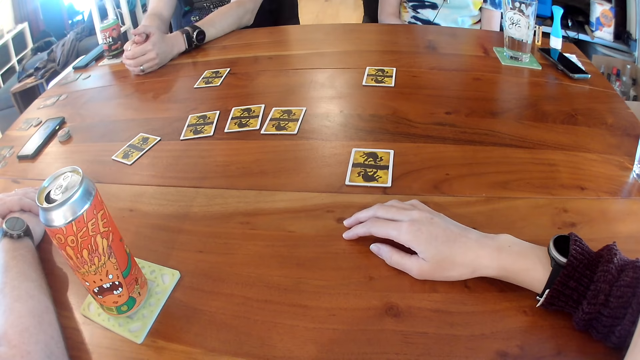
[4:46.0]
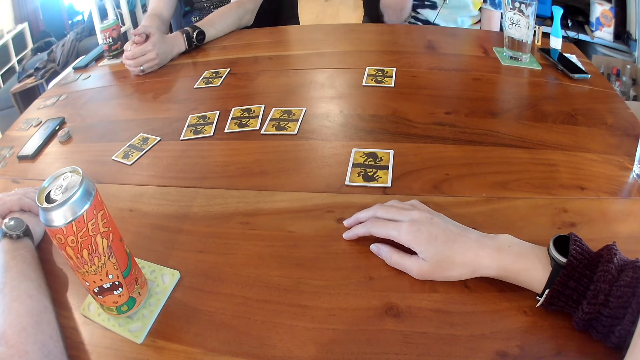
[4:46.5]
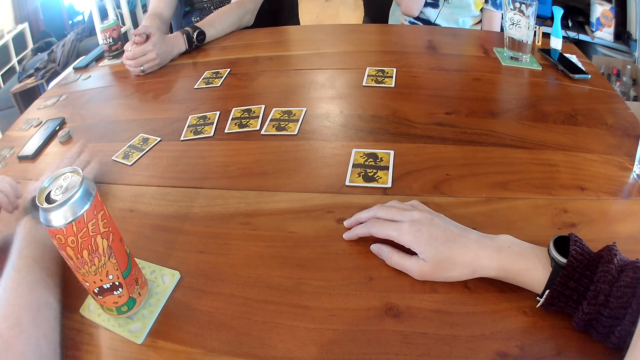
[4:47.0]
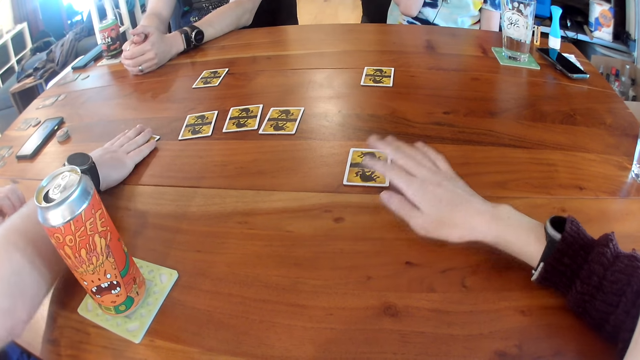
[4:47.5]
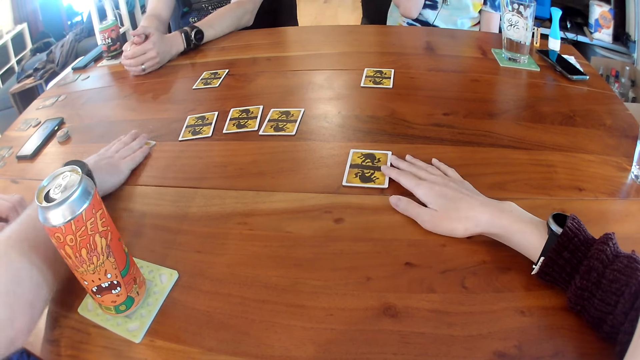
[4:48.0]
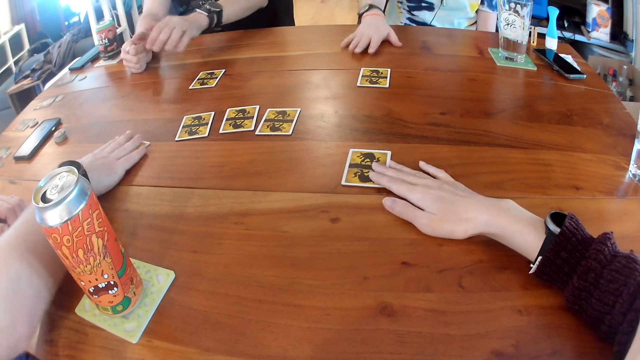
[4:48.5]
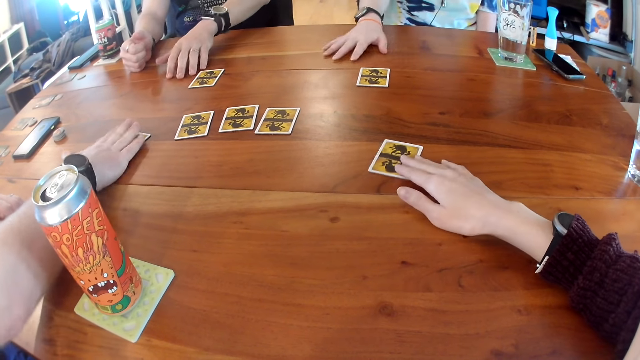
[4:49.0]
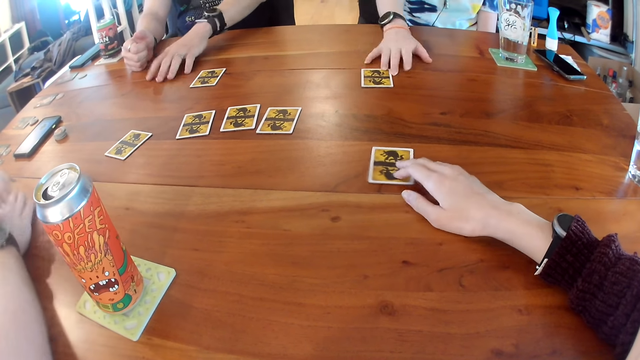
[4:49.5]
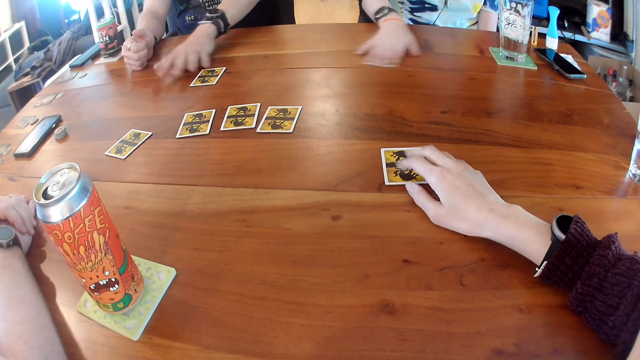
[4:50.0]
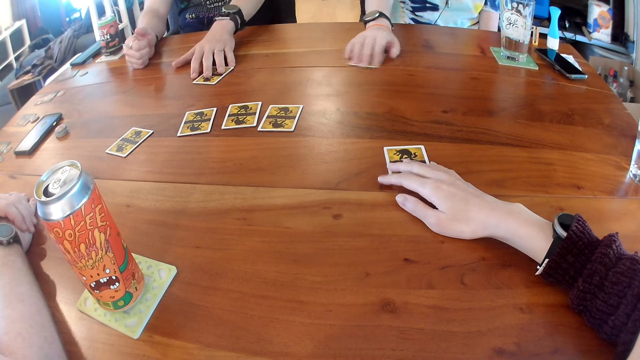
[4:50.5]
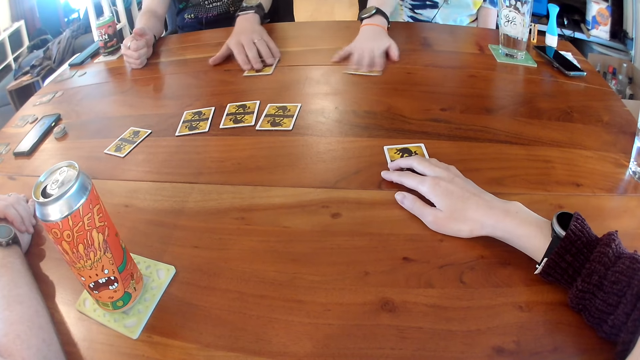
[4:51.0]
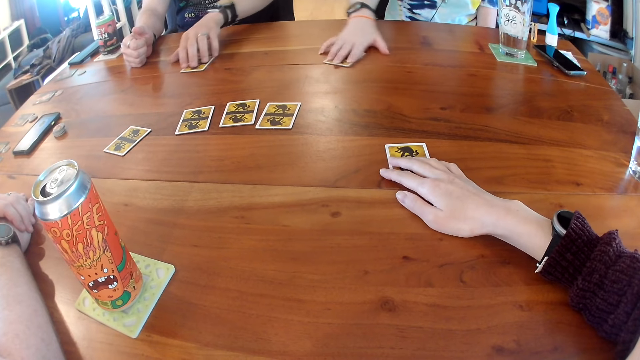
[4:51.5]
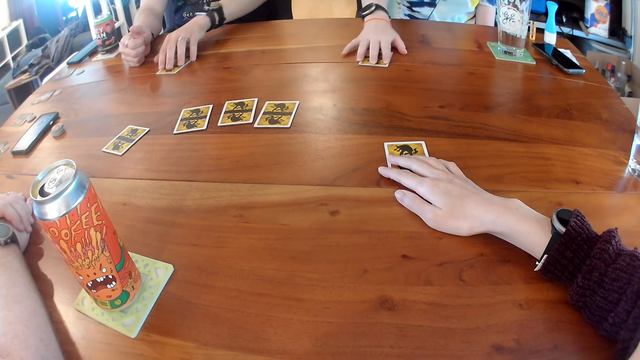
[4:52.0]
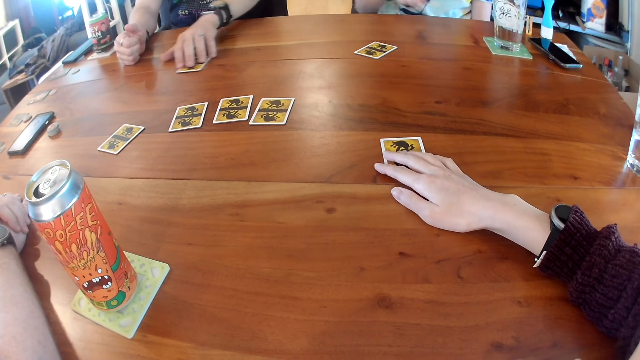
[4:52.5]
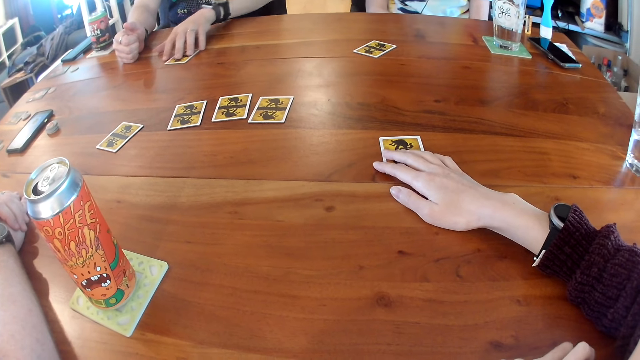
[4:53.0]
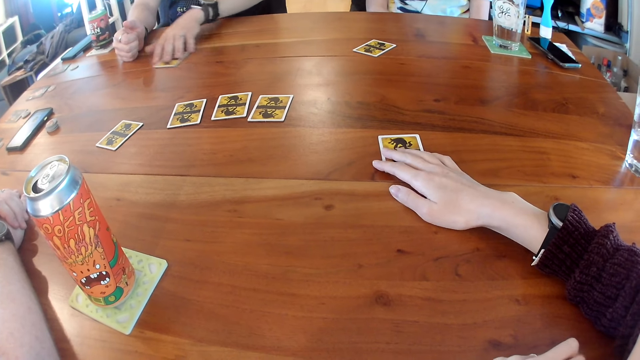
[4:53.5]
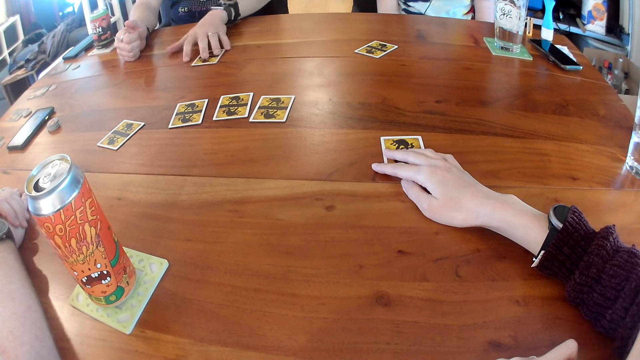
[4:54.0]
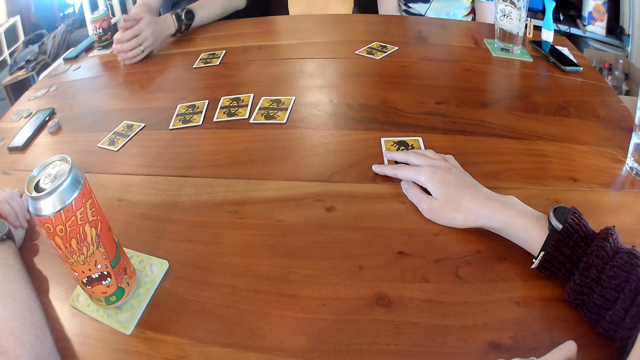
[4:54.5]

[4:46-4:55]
A man moves a card around on the table with his right hand. The camera wearer moves a card around on the table with her right hand. The man removes his right hand from the card on the table. A woman moves a card around on the table with her right hand. Another man moves a card around on the table with his left hand. The woman removes her right hand from the card on the table.

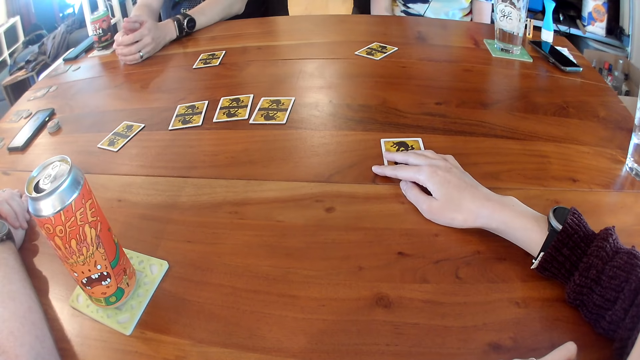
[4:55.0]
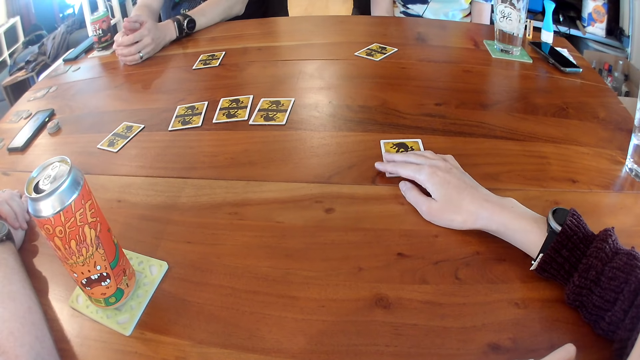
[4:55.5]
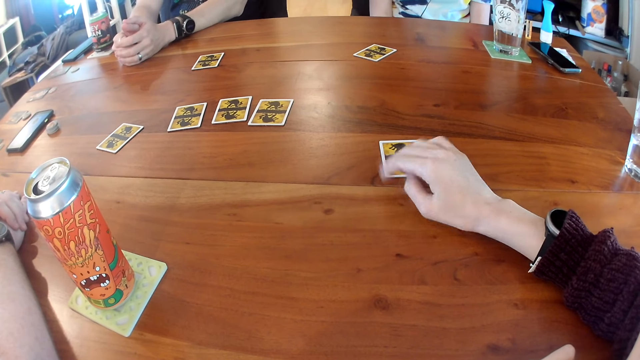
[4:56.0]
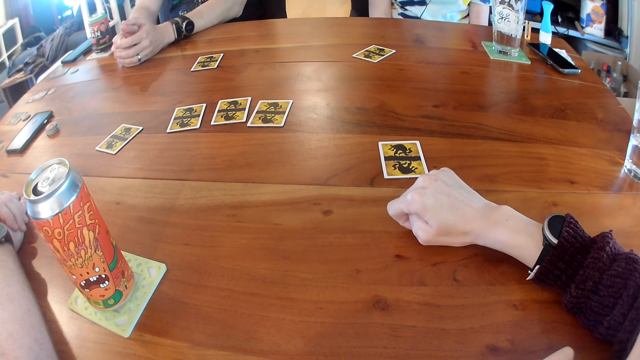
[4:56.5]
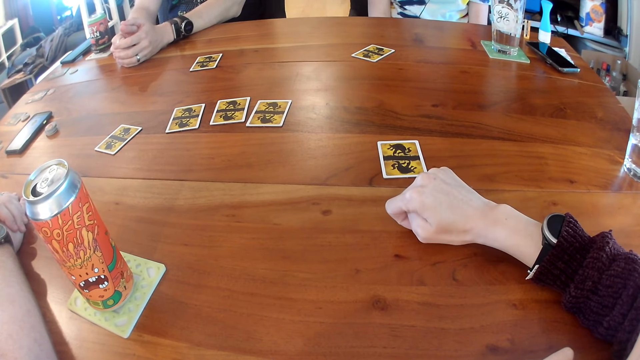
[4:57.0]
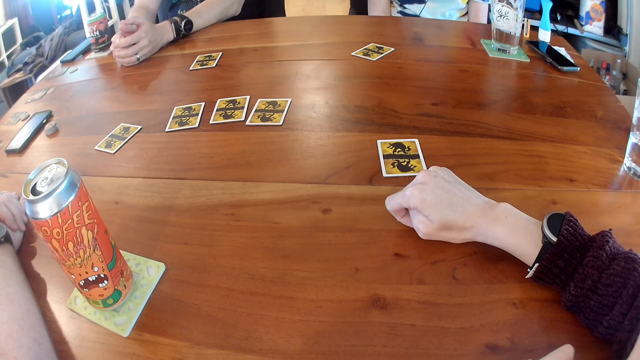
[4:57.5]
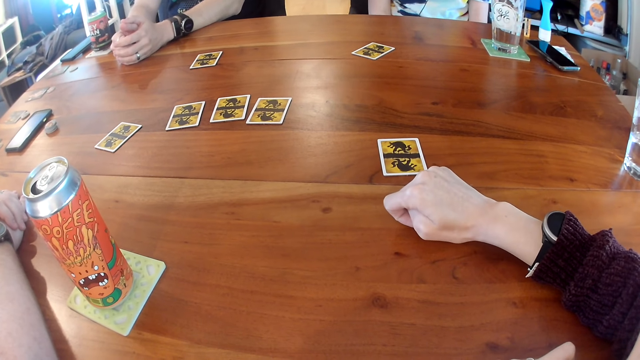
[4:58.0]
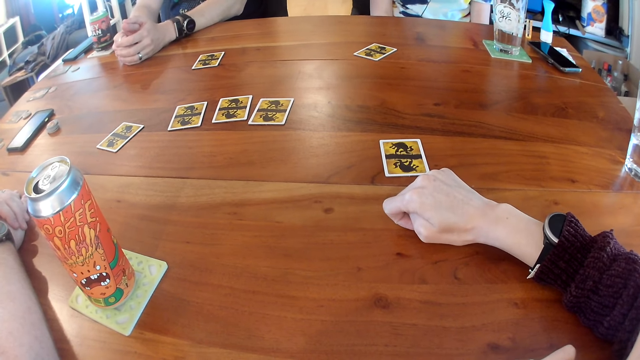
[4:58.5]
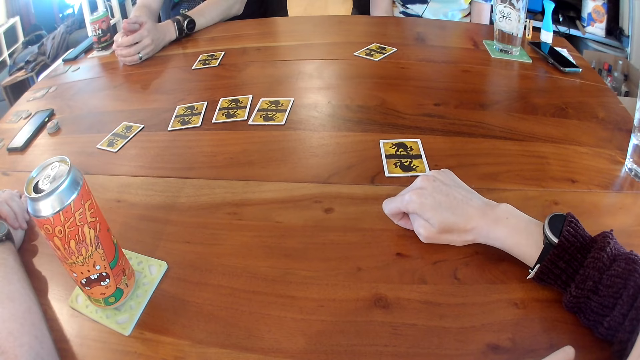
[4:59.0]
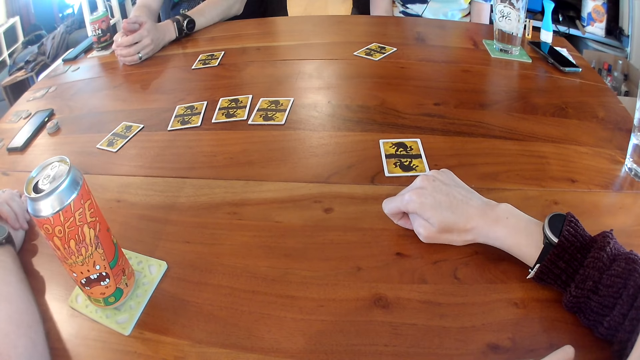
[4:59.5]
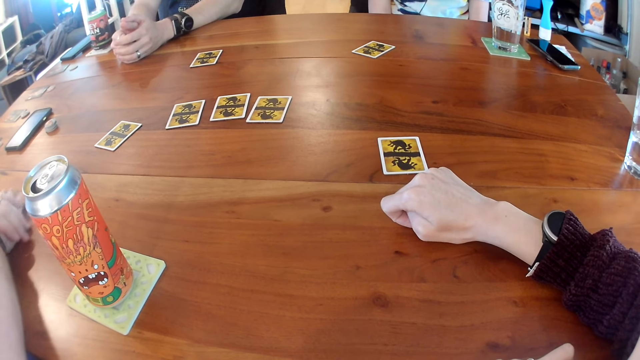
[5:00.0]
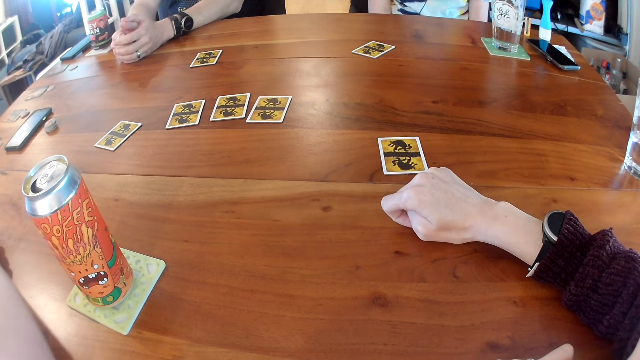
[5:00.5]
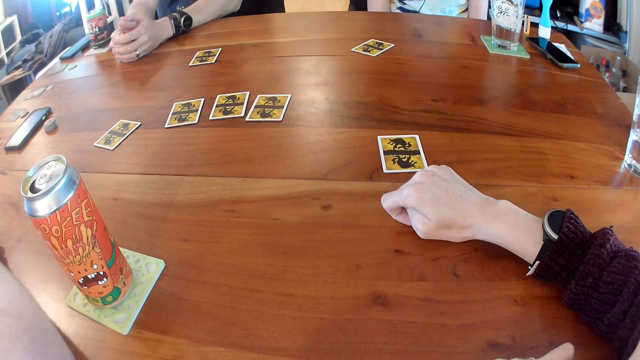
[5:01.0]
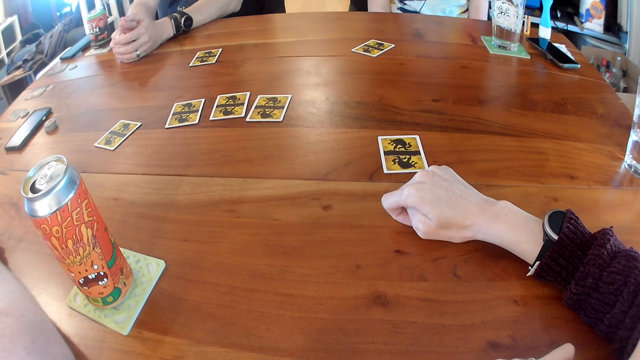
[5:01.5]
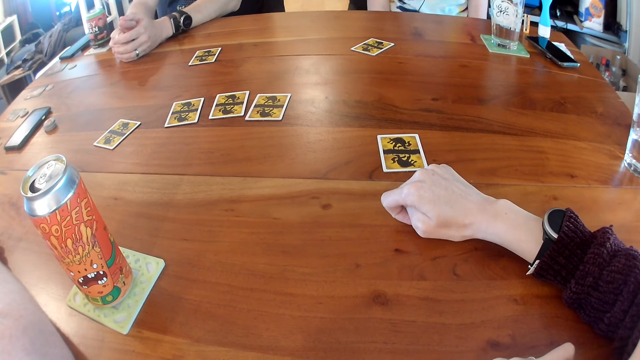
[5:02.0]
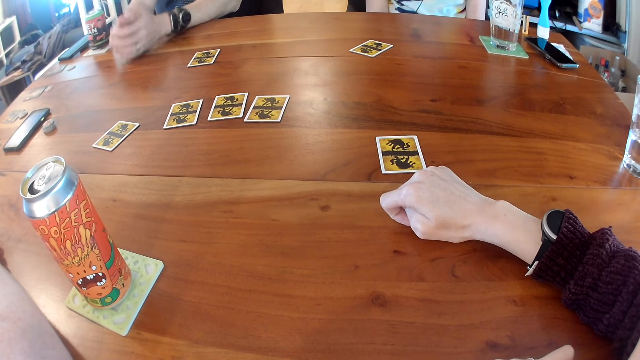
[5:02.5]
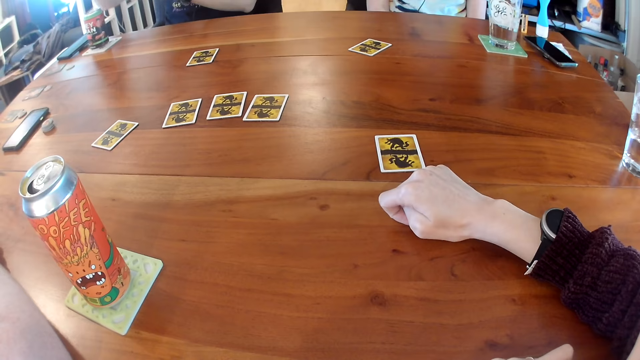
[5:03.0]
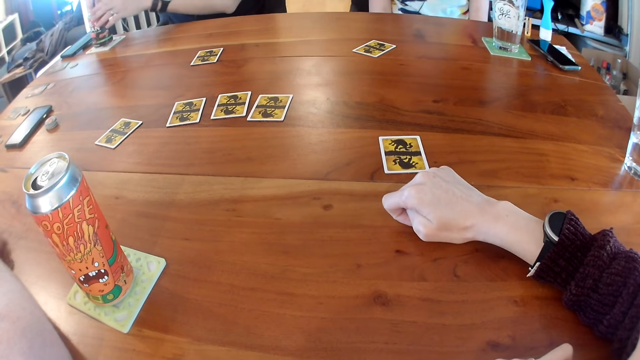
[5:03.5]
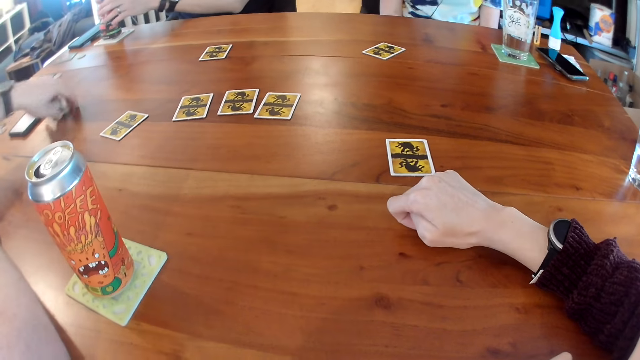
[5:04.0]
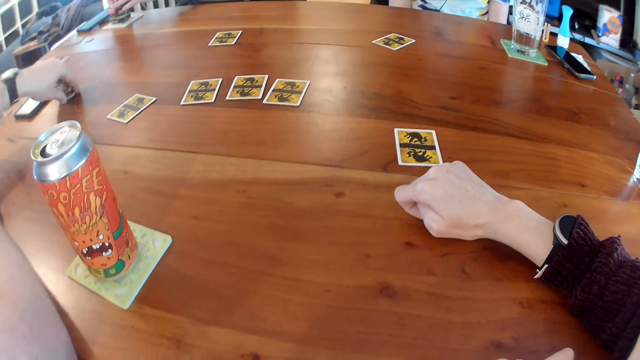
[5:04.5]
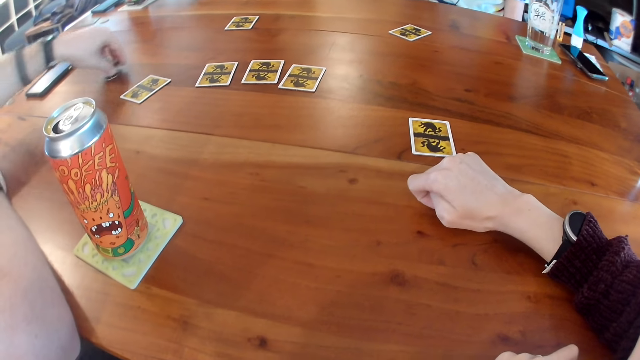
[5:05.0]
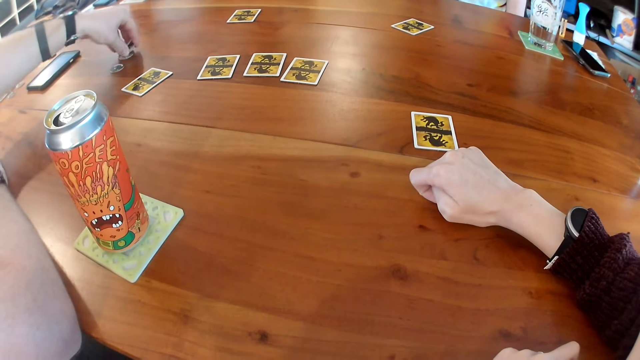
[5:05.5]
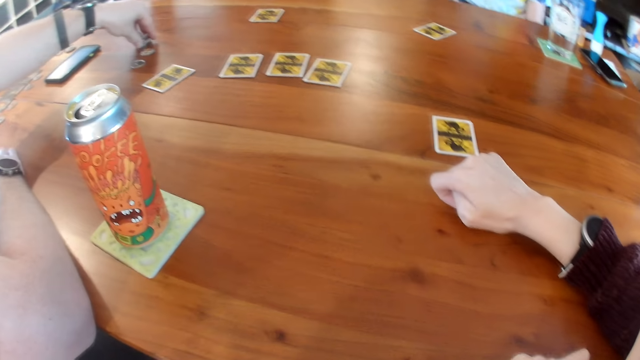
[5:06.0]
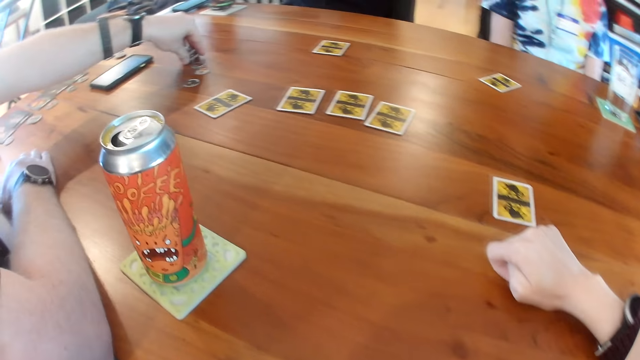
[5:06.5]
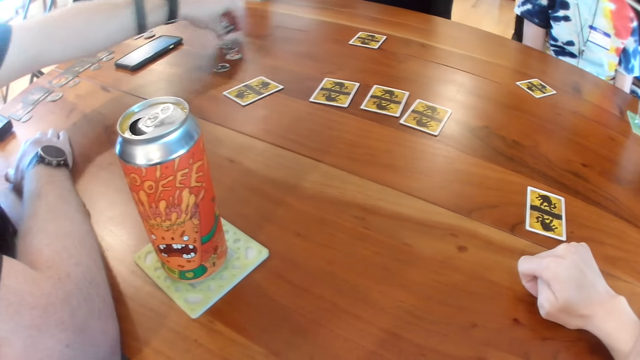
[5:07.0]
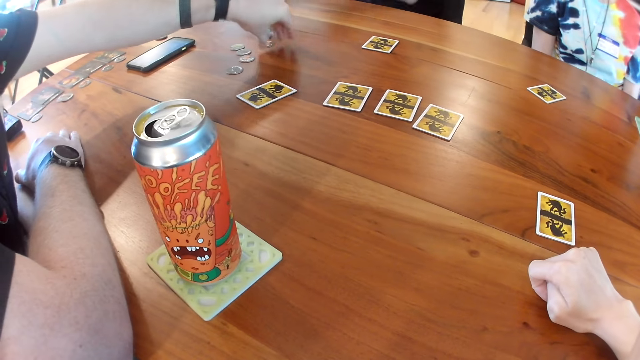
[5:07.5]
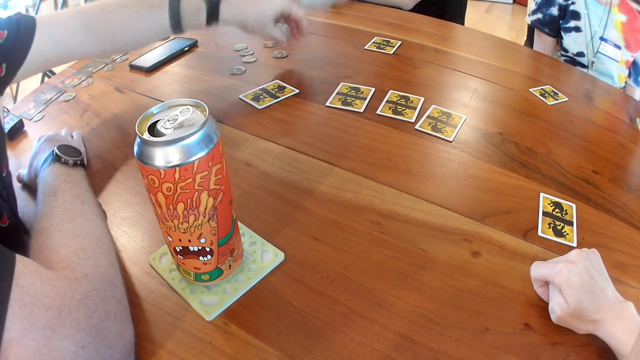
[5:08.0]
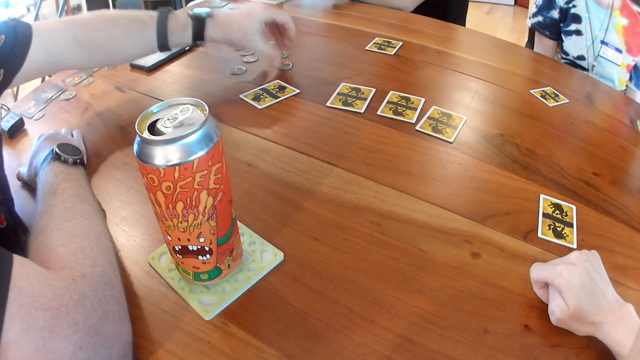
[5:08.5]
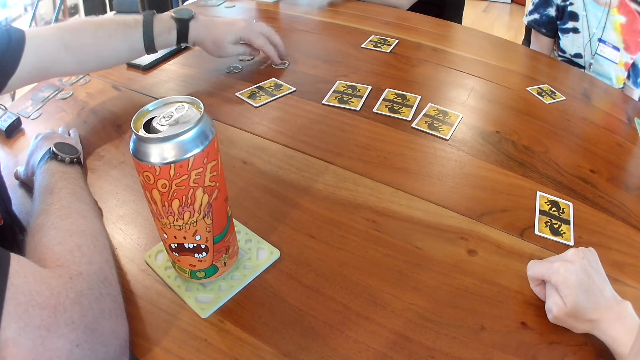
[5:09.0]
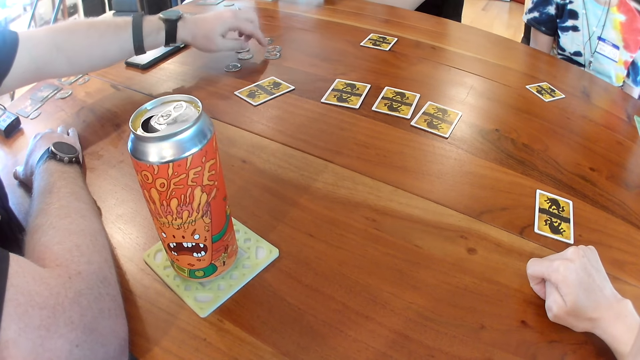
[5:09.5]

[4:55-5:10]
The camera wearer removes her right hand from the table. An instructor talks to the camera wearer, a man, another man, and a woman through the audio speaker. The first man interacts with the camera wearer, the other man and the woman. The other man touches a can of drink on the table with both hands. The first man arranges tokens on the table with his left hand. A person talks.
